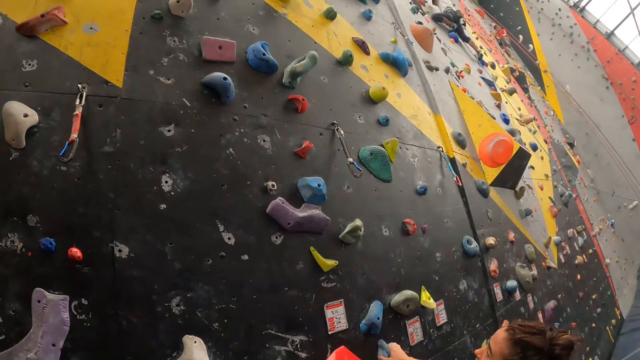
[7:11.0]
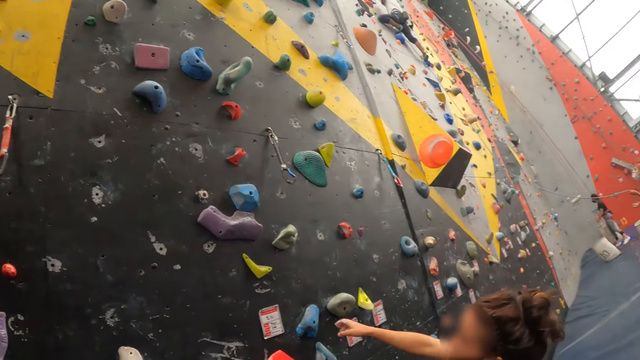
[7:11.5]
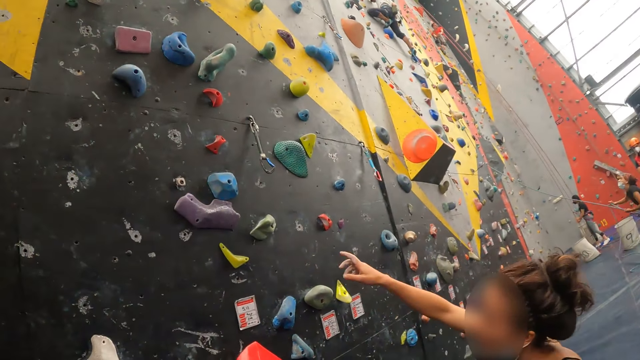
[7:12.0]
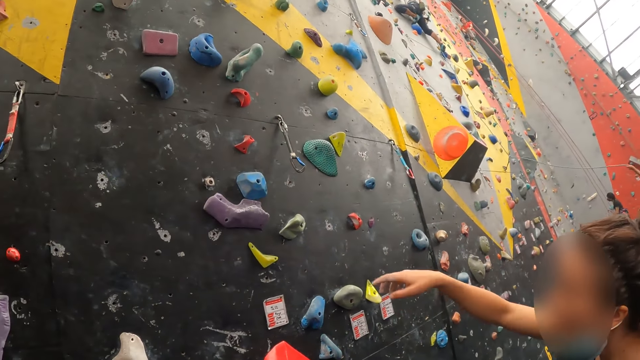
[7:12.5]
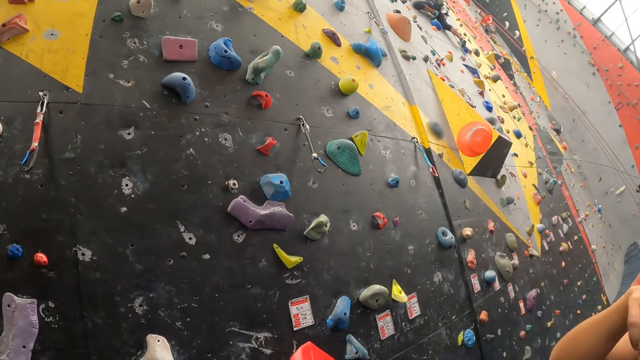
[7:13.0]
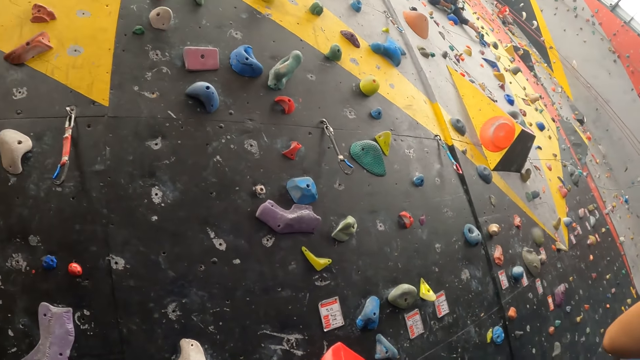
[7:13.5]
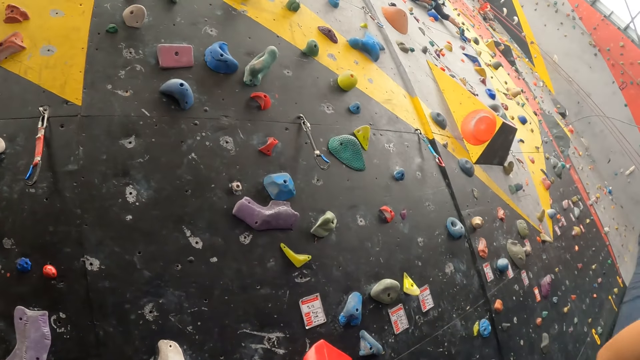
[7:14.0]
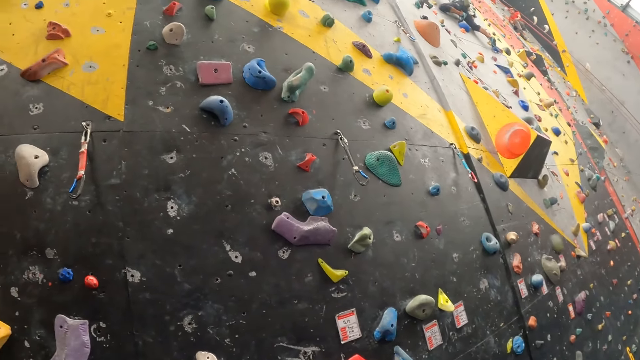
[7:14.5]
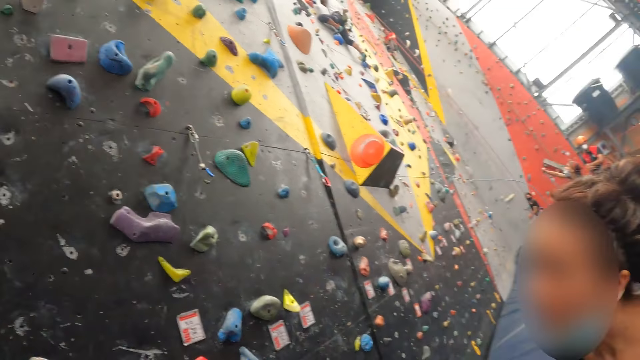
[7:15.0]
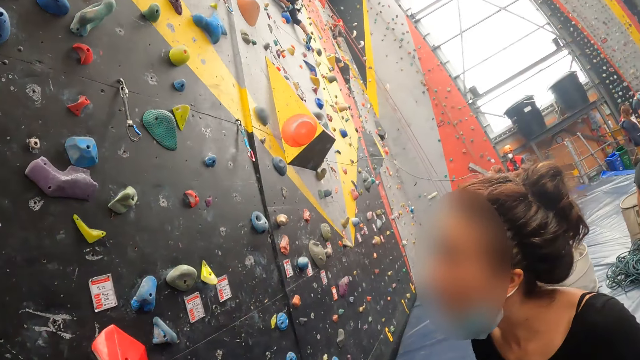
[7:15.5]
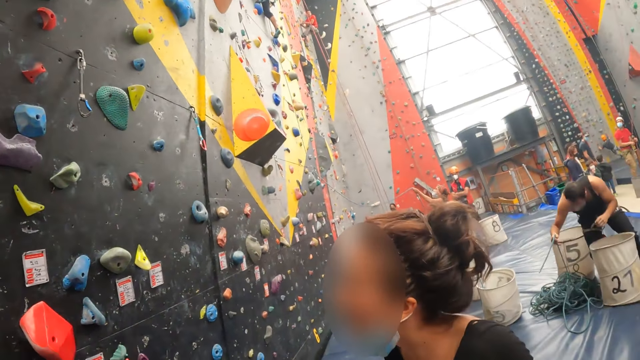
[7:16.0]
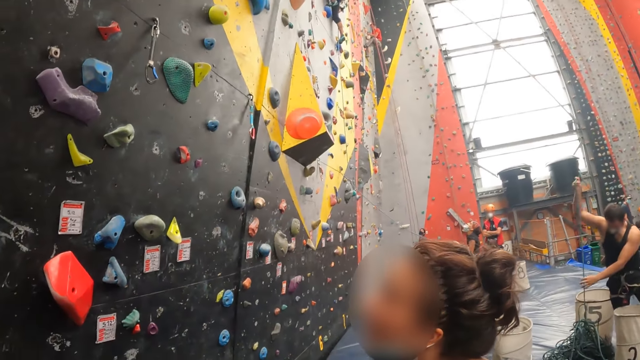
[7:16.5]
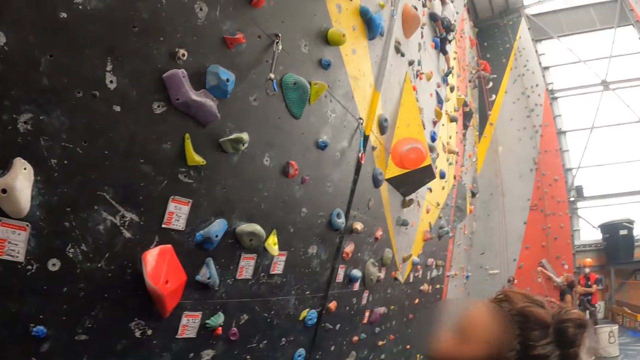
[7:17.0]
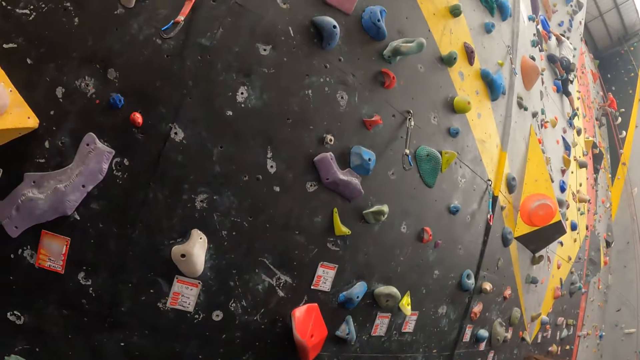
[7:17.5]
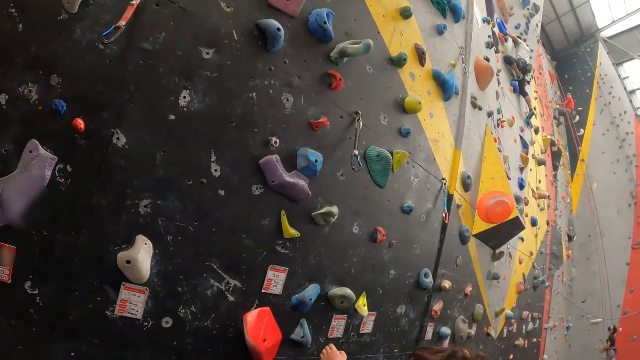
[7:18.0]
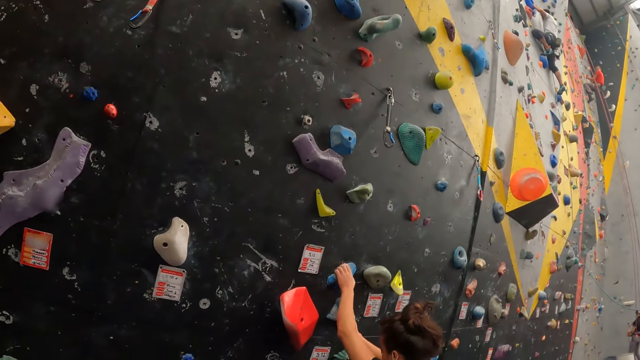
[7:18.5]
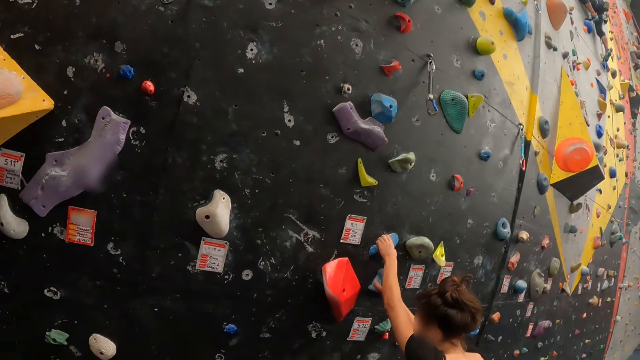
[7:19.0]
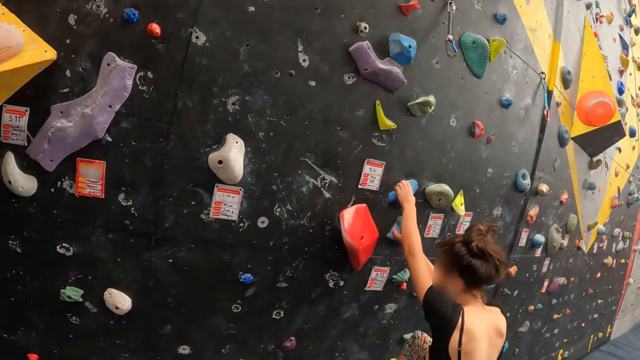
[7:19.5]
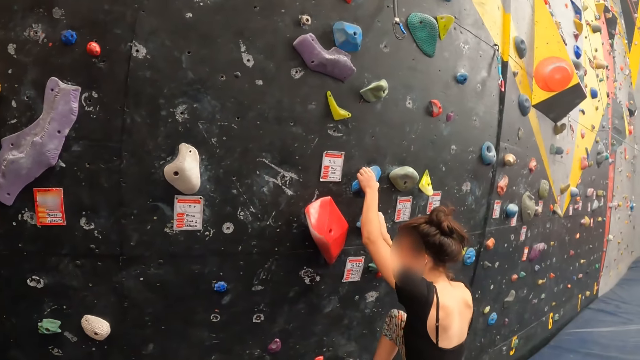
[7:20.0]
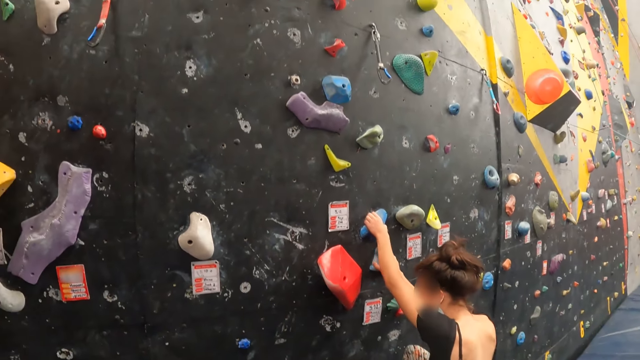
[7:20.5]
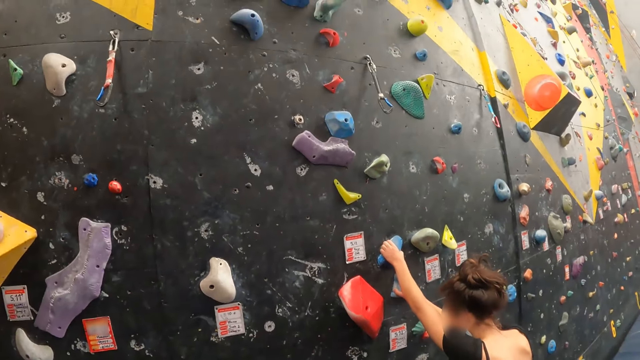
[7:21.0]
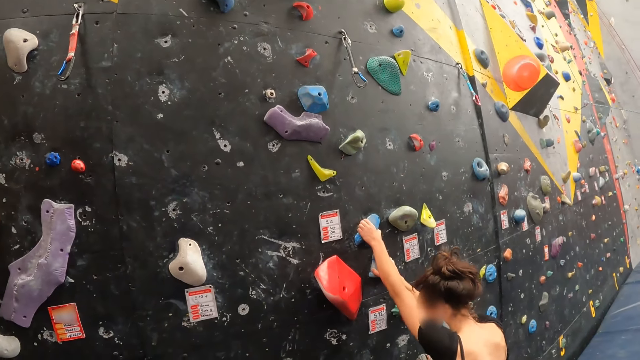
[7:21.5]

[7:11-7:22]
A lady points at the wall. The lady touches a climbing hold. The lady climbs the wall.

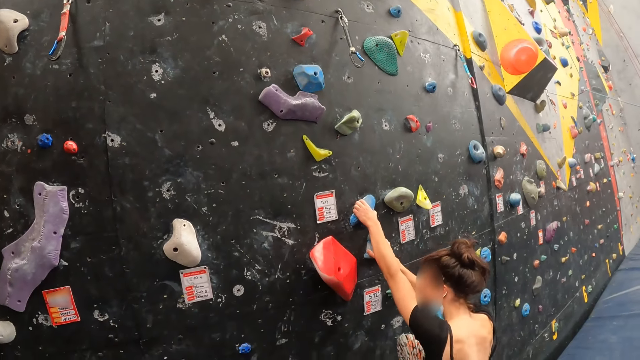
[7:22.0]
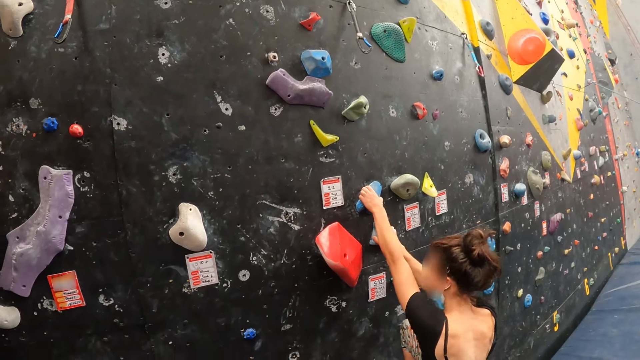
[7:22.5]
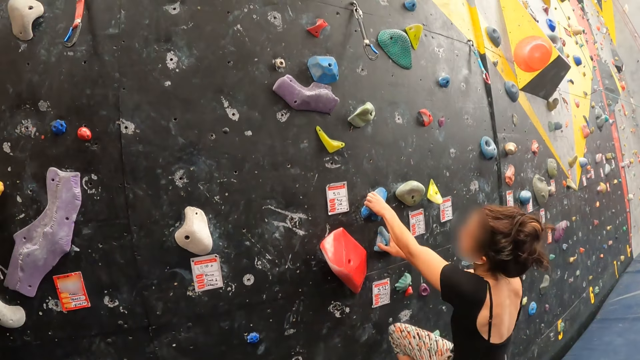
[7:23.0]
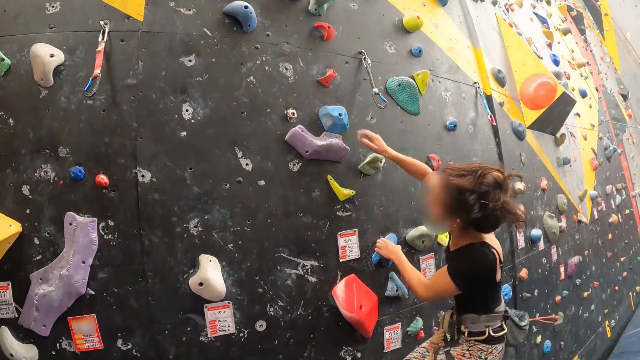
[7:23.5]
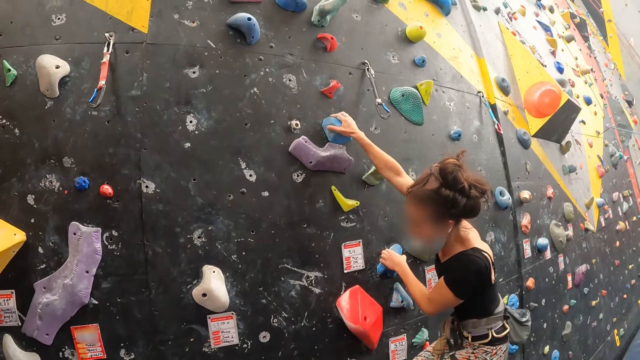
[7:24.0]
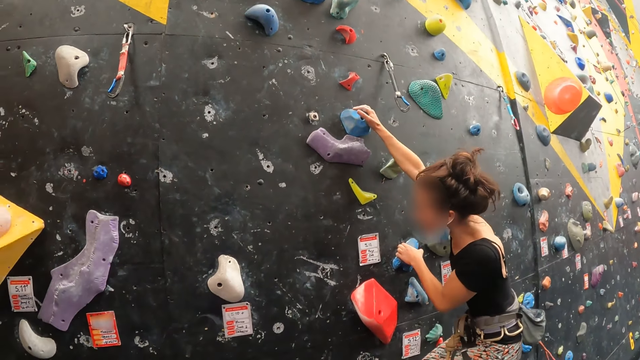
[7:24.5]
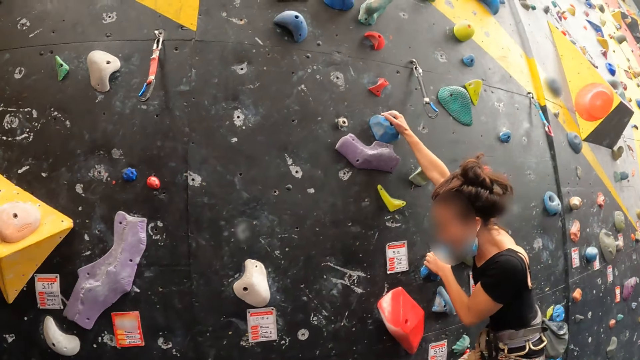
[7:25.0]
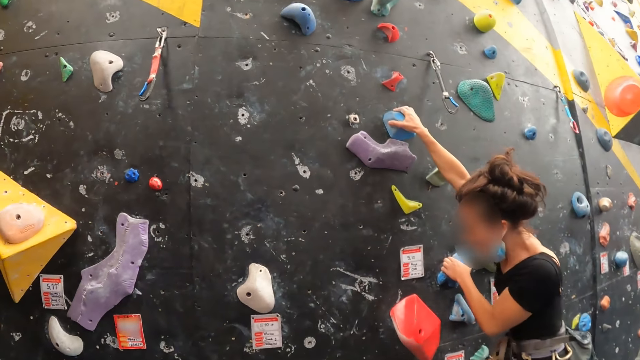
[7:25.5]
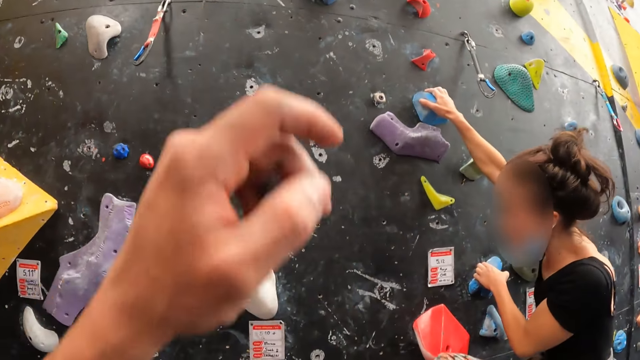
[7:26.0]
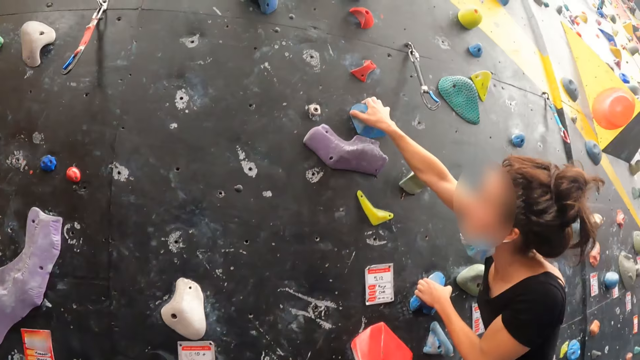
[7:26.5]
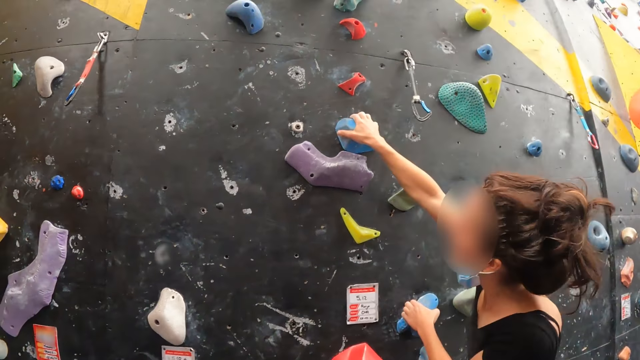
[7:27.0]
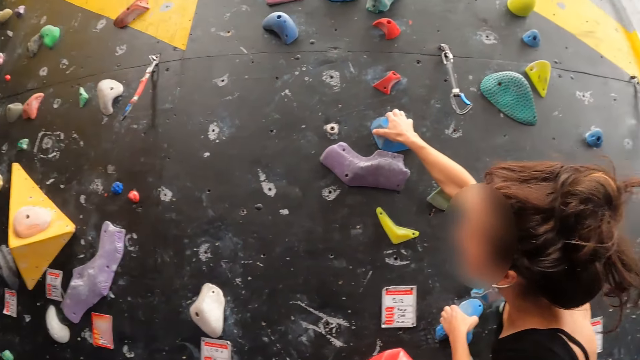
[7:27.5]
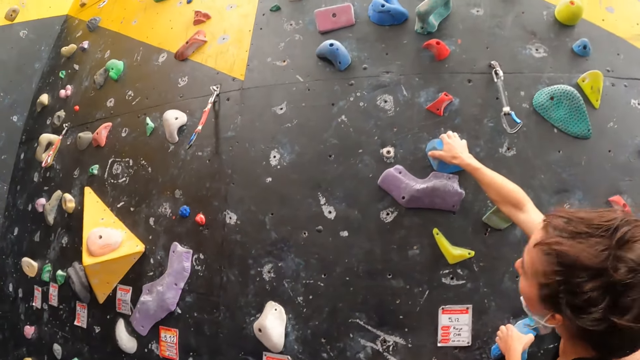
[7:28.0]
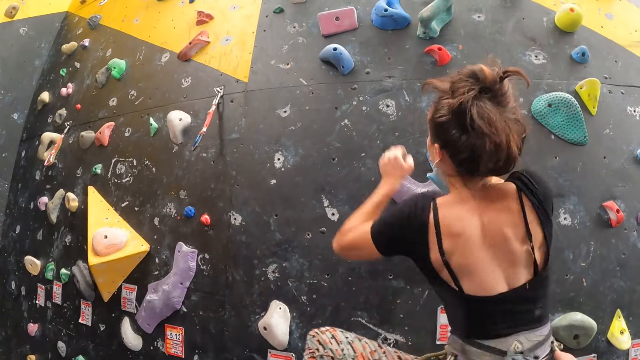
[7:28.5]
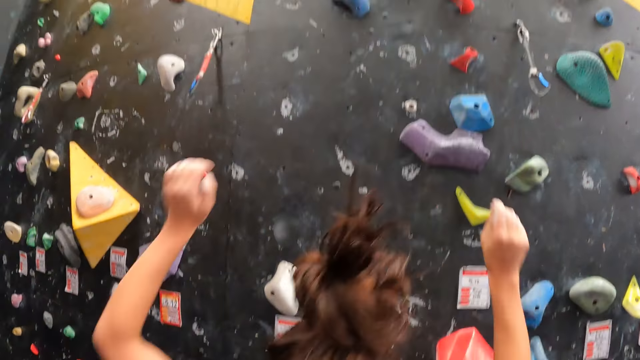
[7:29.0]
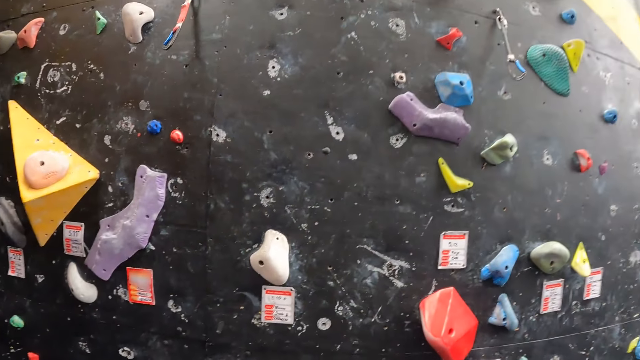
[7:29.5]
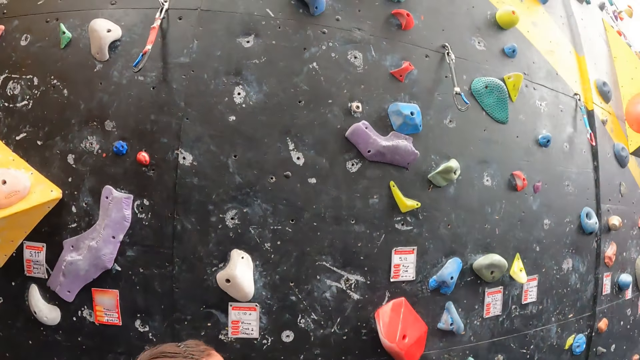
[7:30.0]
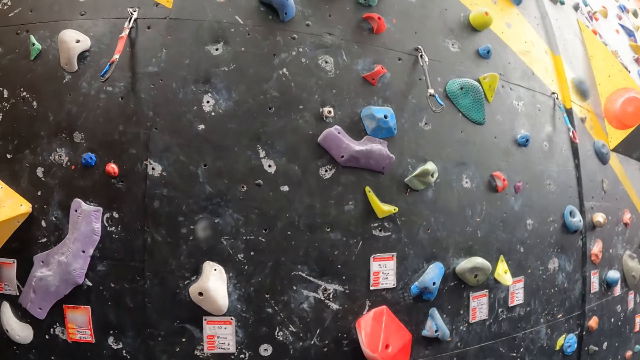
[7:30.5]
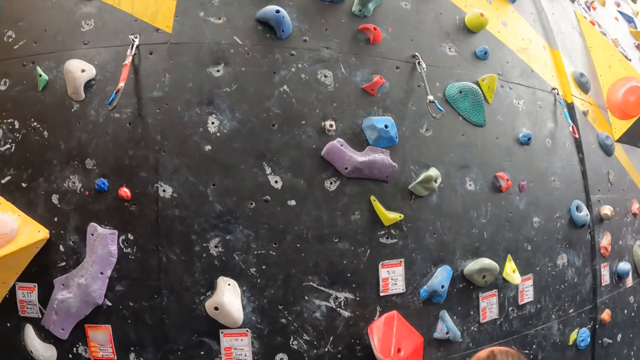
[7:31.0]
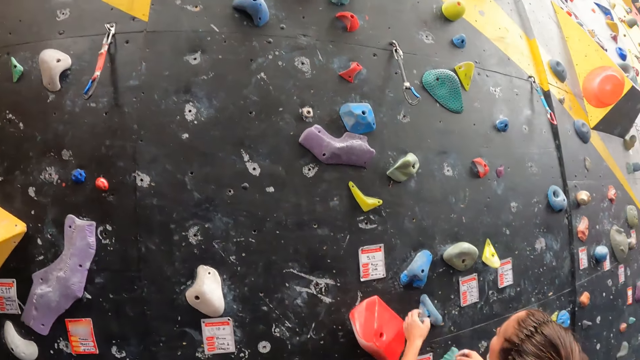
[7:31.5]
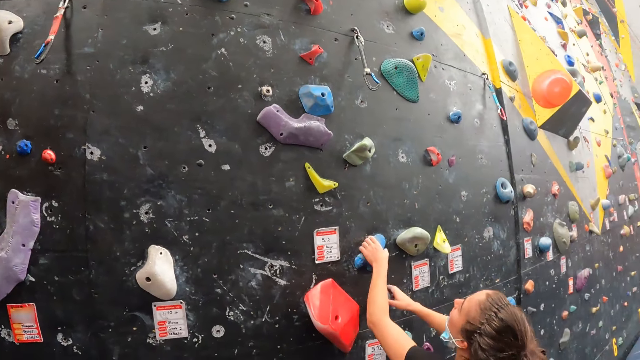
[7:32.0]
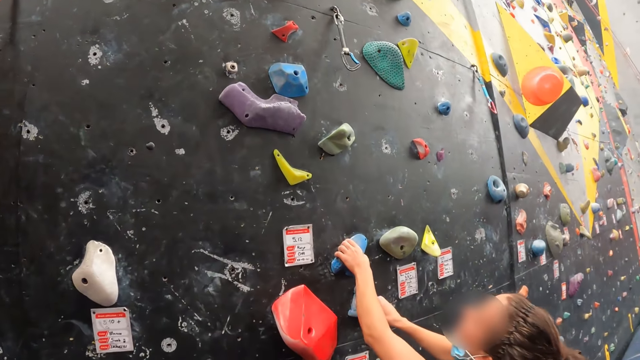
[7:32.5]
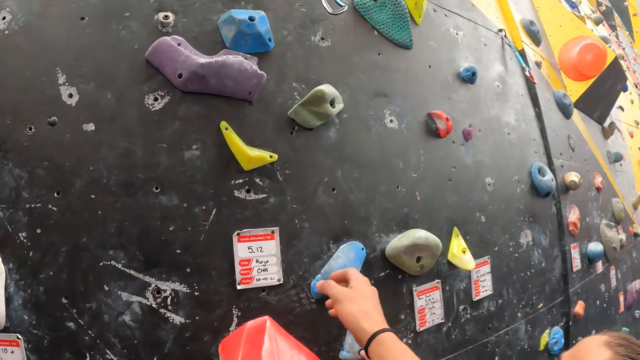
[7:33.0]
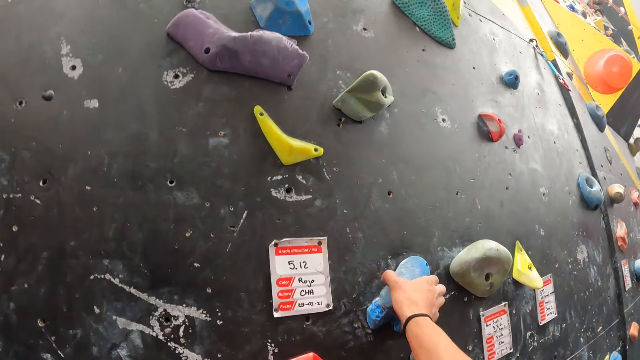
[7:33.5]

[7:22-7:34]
A woman climbs the wall and touches a climbing hold. The camera wearer points at the wall. They sign. The woman jumps. The woman climbs the wall and touches the climbing hold.
